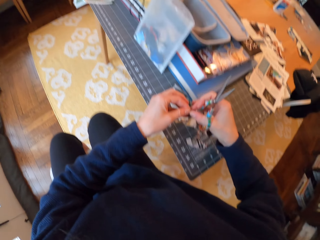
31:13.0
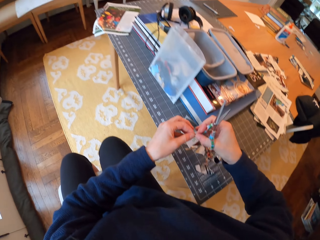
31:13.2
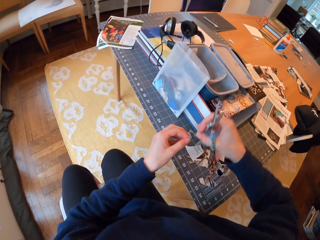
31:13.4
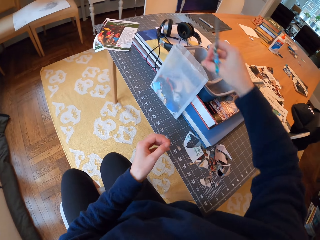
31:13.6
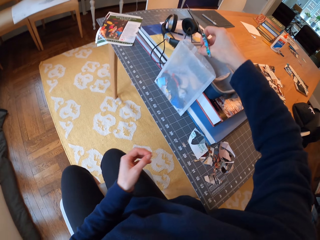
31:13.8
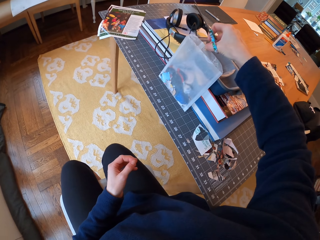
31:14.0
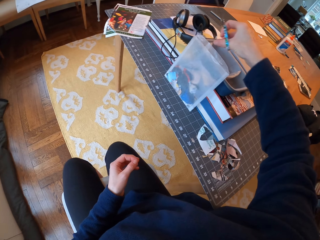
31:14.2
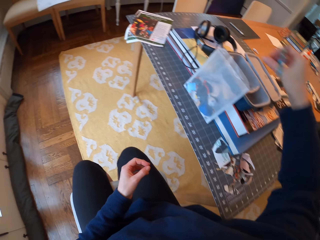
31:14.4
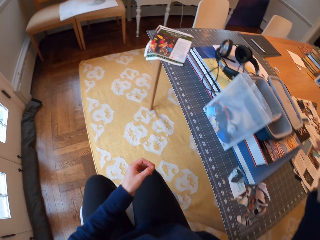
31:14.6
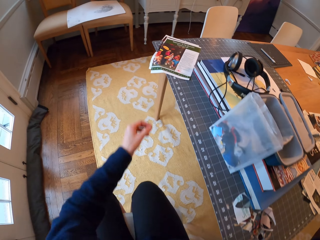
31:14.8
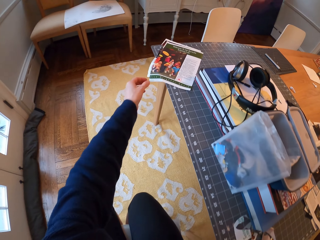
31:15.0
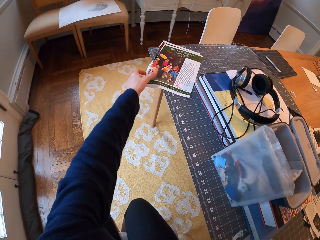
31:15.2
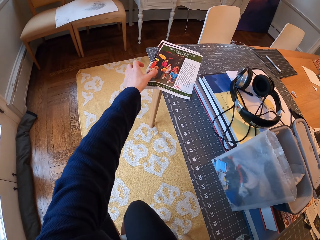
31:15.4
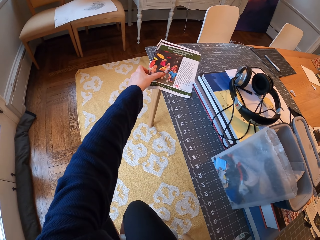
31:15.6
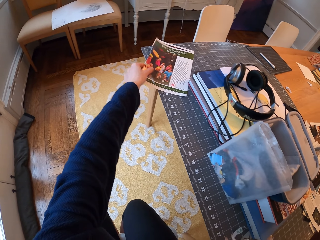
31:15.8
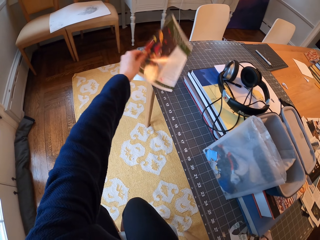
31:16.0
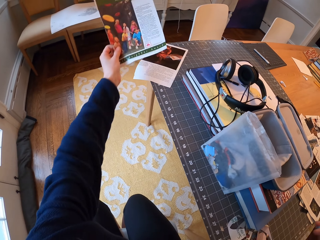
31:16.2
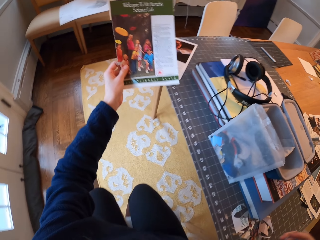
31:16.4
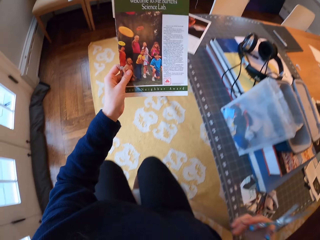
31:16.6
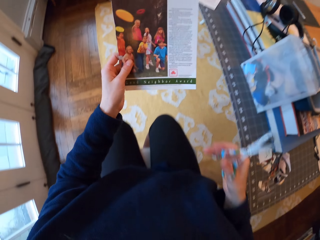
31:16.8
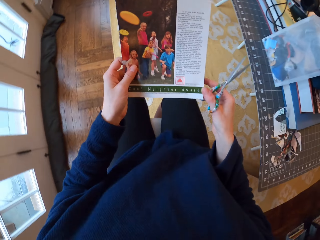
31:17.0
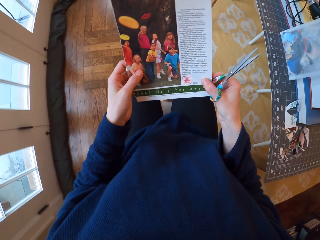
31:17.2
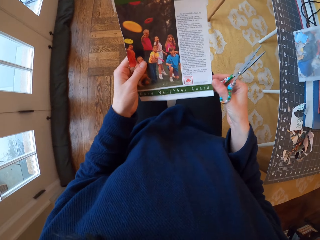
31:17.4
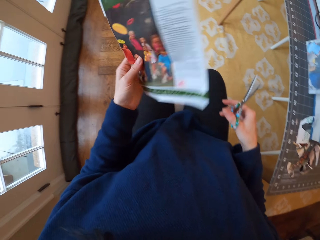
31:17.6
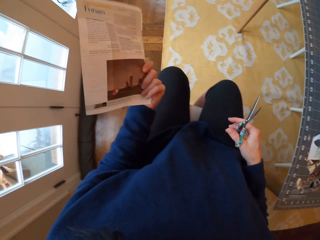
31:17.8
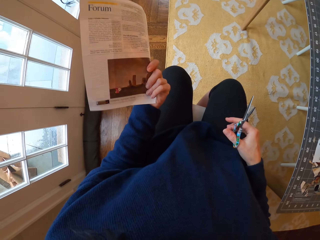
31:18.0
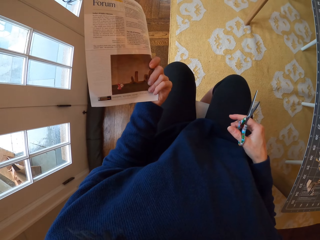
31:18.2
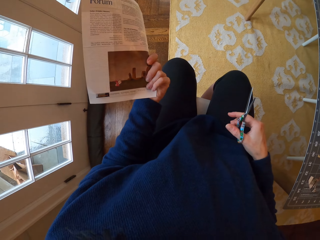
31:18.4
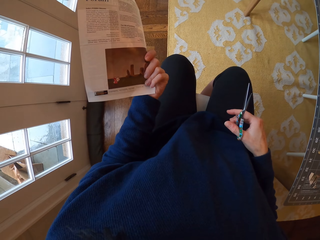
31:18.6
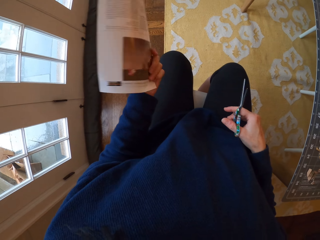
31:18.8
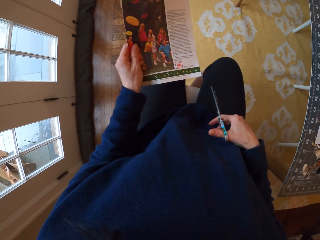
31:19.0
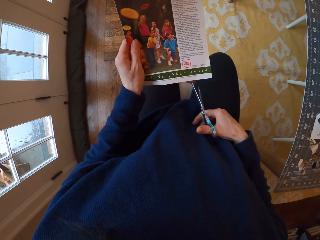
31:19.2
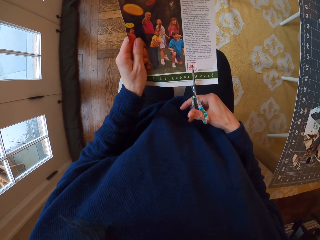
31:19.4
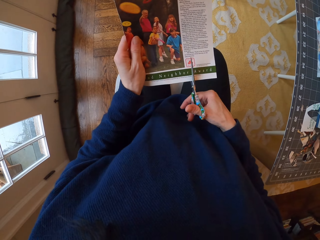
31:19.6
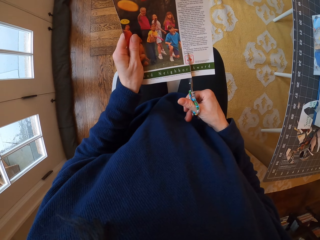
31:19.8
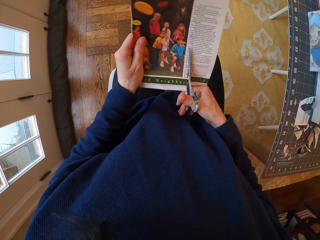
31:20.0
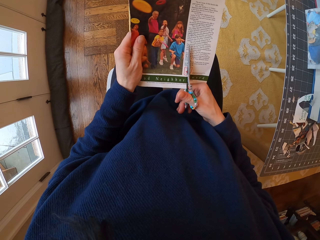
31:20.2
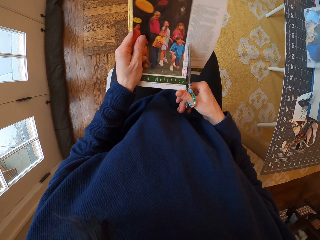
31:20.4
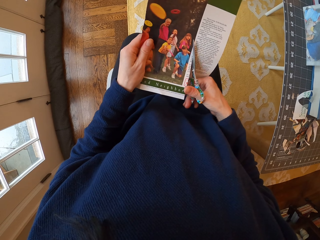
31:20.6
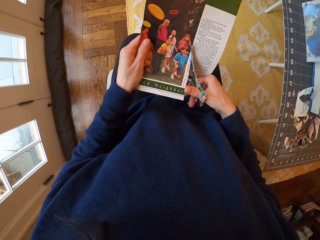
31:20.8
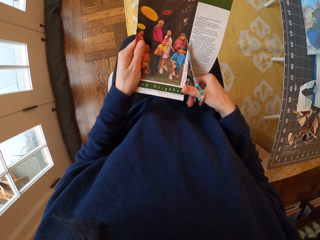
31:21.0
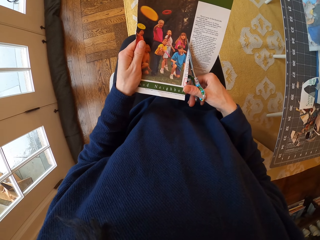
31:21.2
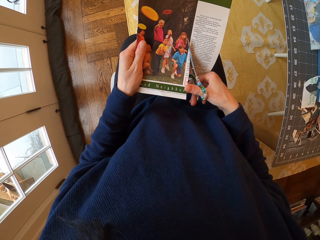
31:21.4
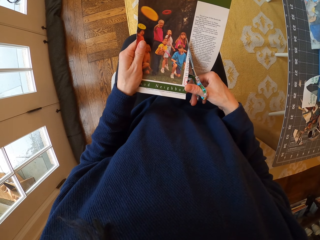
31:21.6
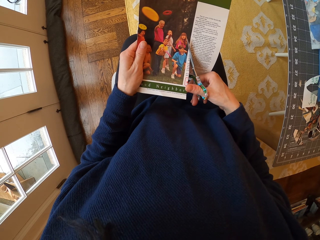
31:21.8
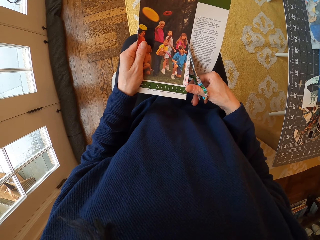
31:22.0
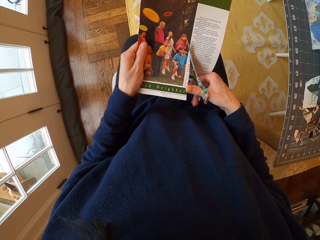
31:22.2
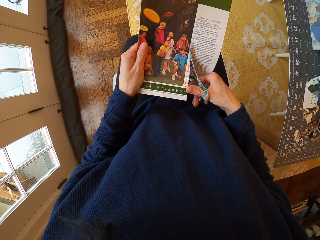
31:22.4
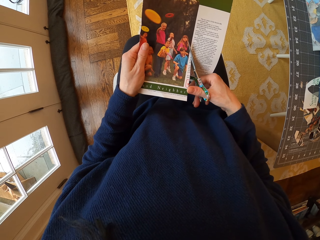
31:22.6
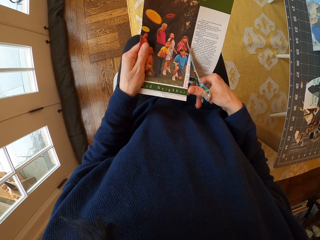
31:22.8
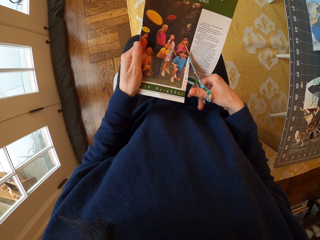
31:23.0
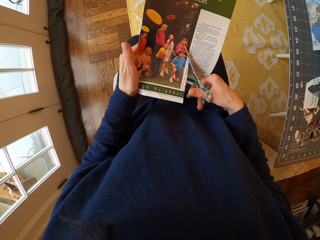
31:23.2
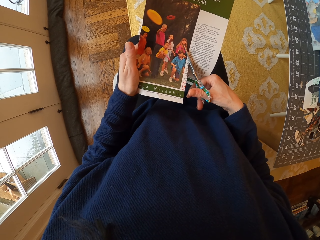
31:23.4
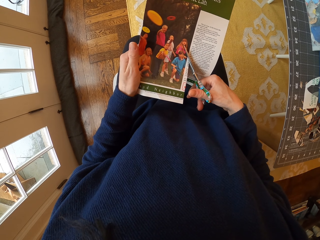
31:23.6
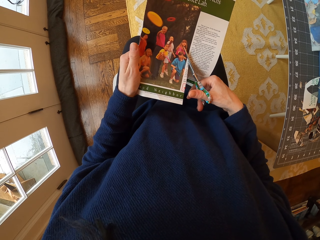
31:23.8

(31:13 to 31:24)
The camera wearer drops the paper in the plastic bag. They pass the piece of paper to the right hand. They pick another paper from the table. They stare at the paper, adjust the paper in the hand, turn the paper, stare at the paper and turn the paper. They cut the paper with the scissor. They stare at the paper.

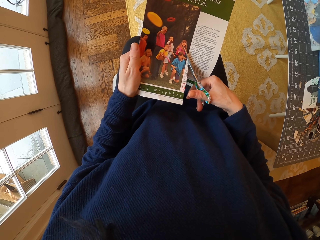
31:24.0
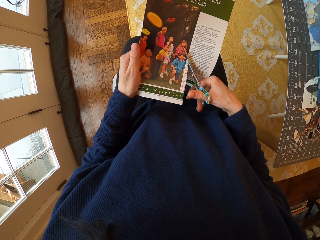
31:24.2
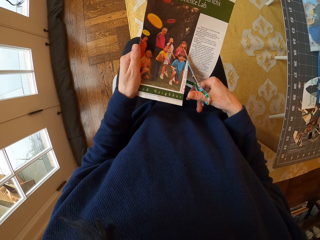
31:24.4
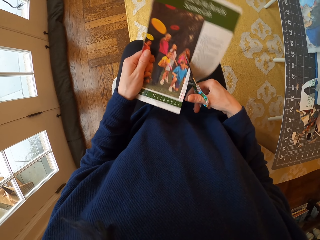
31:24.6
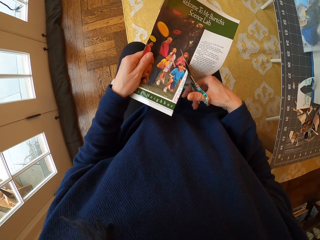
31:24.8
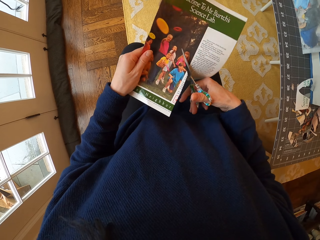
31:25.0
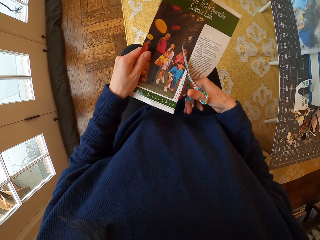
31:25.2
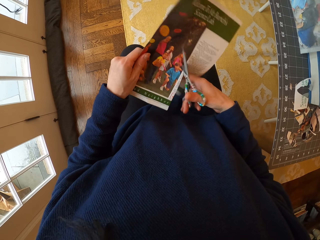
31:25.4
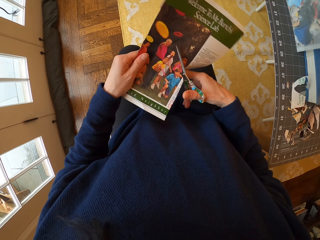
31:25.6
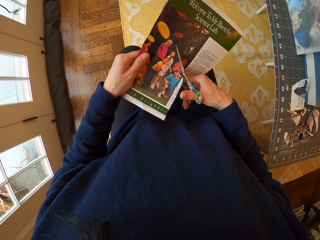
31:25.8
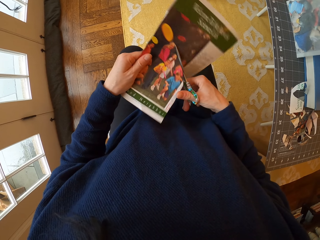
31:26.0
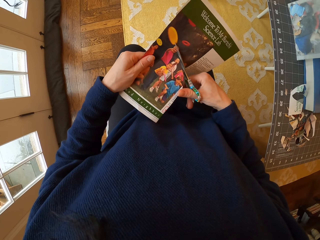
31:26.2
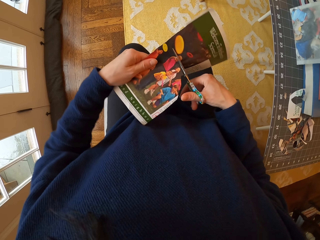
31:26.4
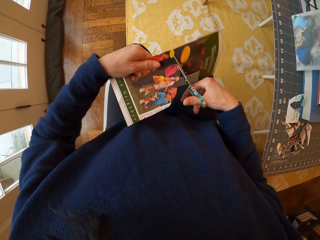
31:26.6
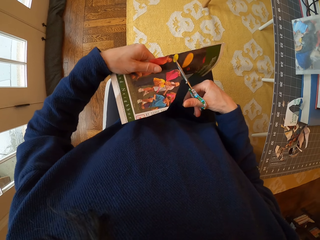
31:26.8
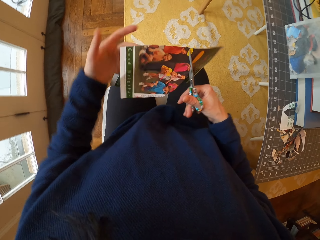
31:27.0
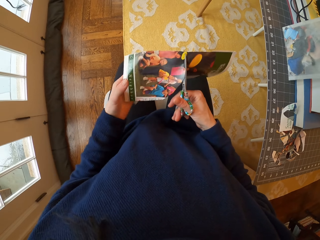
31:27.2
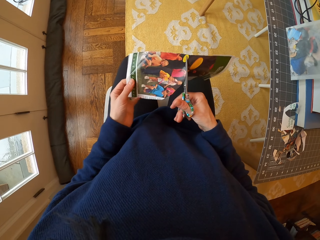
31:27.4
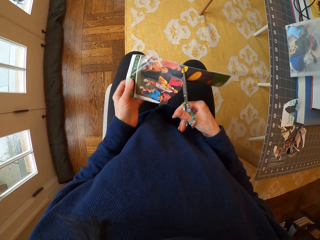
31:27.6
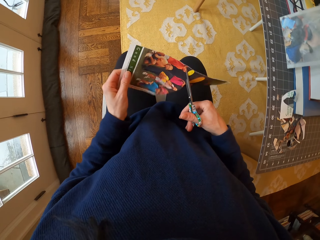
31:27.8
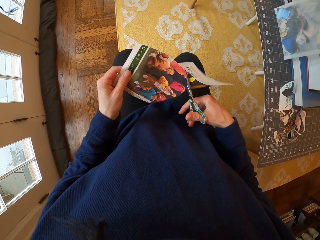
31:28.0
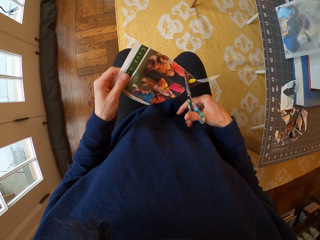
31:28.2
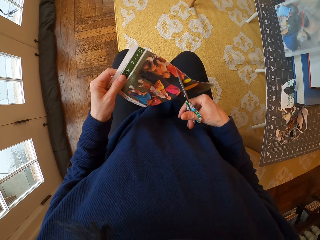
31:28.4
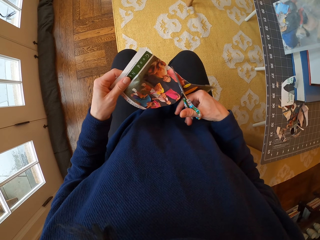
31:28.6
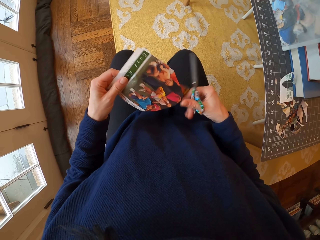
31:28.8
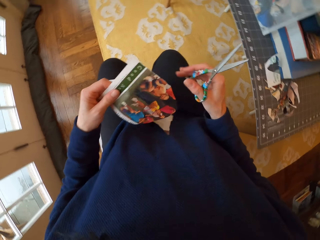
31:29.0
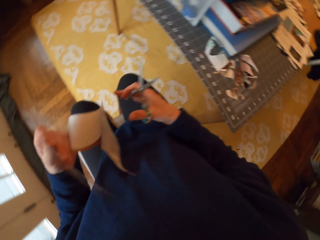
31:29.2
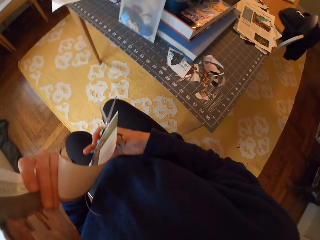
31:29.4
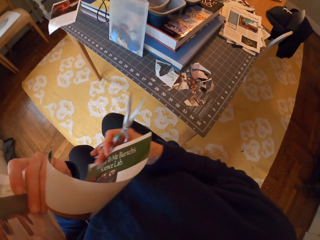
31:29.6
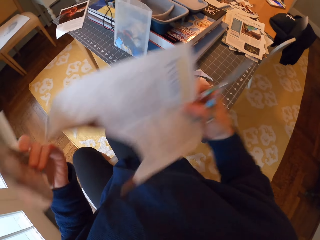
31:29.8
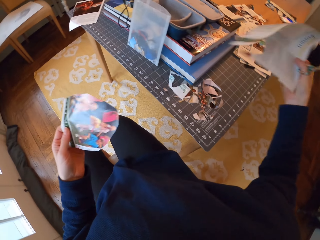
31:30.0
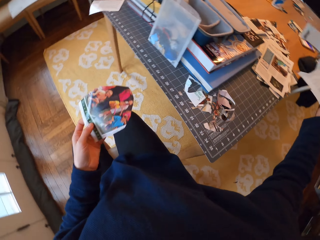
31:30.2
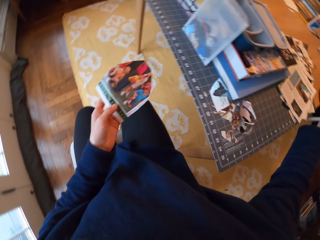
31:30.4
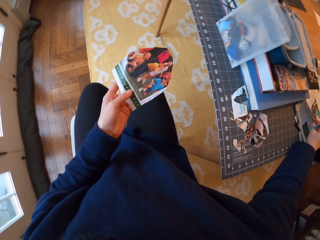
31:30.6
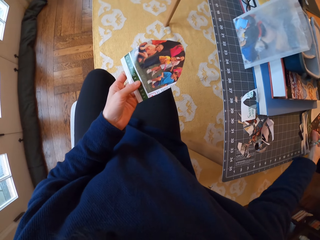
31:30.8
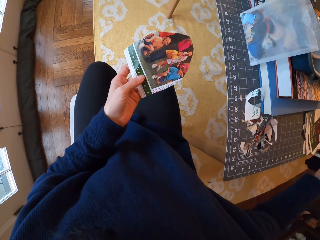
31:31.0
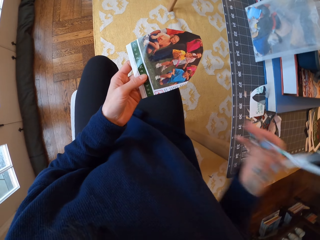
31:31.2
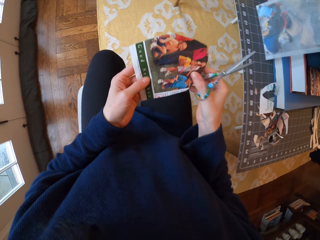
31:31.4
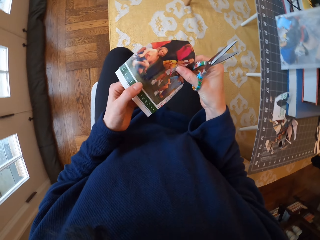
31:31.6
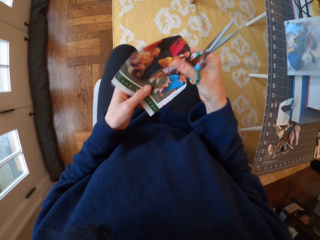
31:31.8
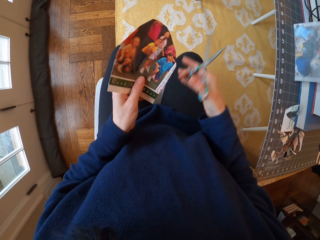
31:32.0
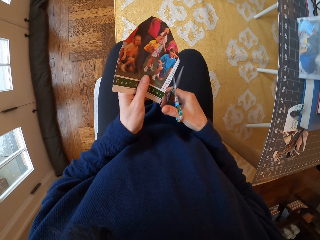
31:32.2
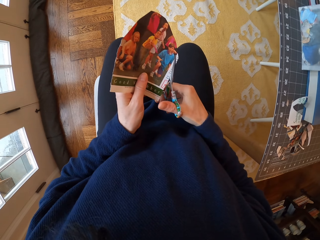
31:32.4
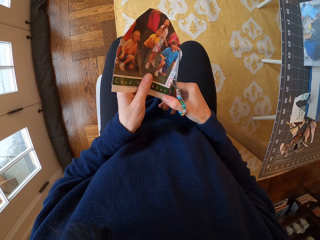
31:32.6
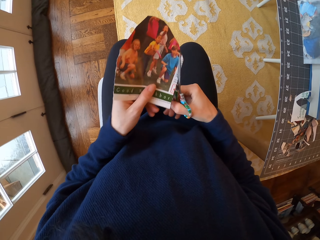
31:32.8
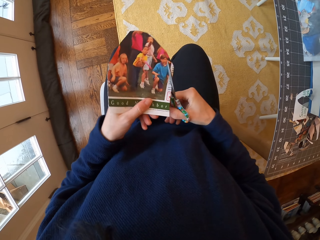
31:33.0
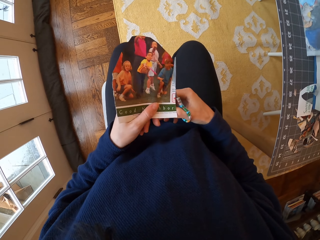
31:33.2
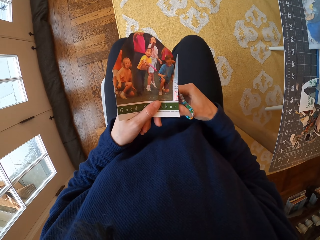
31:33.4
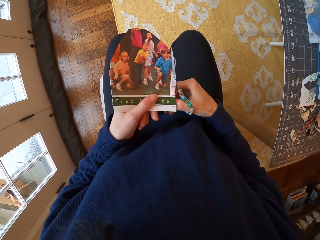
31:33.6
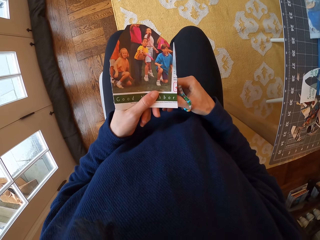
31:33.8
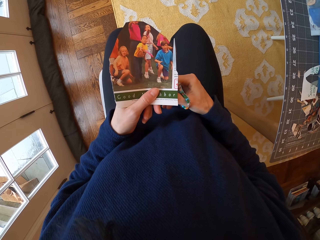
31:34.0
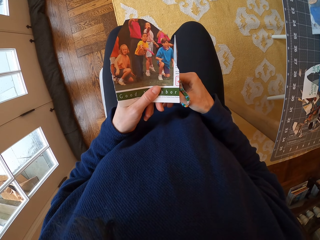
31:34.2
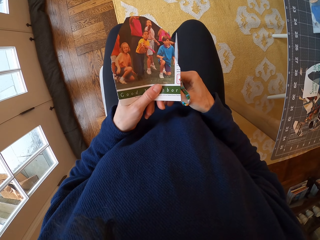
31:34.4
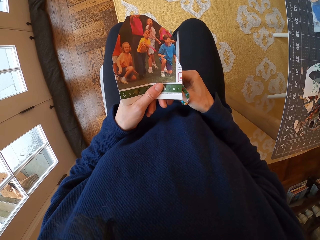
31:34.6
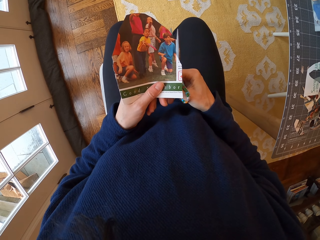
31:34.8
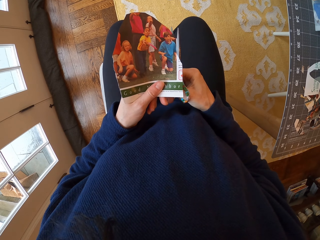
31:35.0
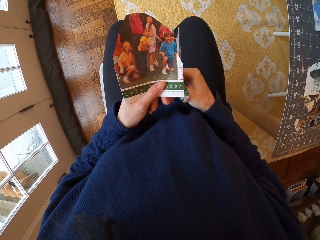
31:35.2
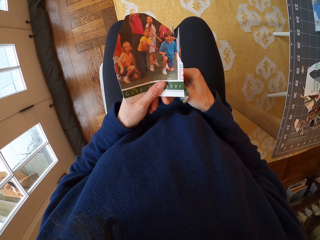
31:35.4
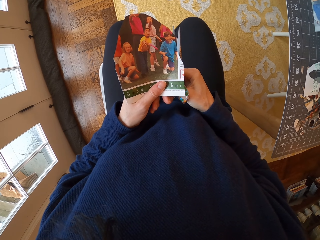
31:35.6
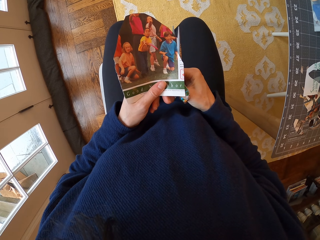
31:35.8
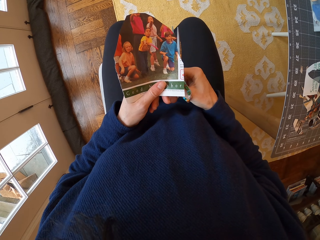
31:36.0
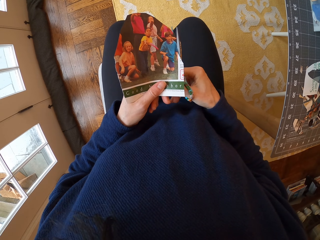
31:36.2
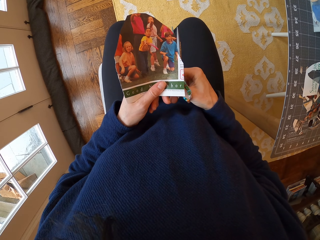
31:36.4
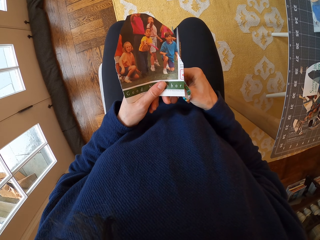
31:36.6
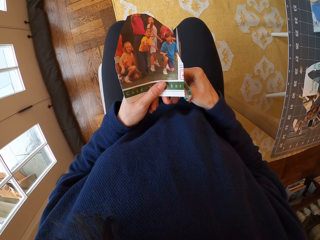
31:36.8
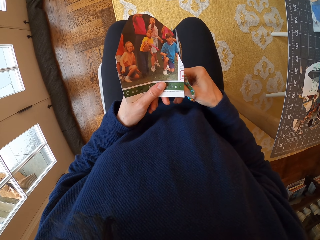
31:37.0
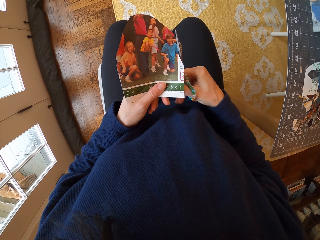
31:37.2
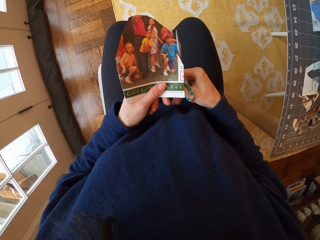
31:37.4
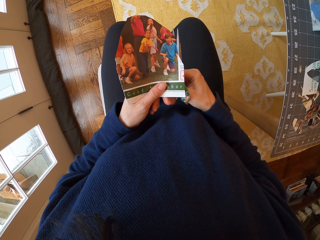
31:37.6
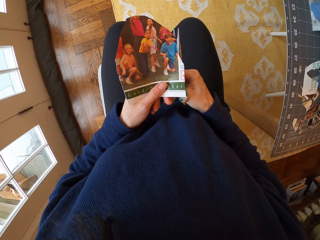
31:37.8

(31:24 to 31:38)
The camera wearer cuts the paper with the scissor. They move the hand. They cut the paper with the scissor. They pick a paper. They put the paper on the table. They adjust the paper in the hand. They cut the paper with the scissor.
